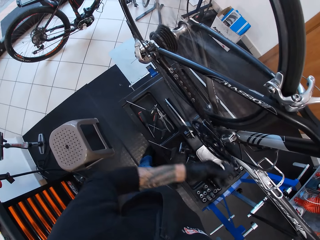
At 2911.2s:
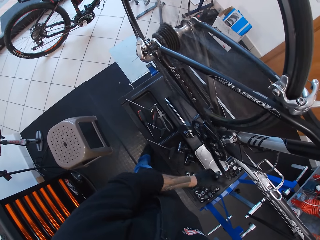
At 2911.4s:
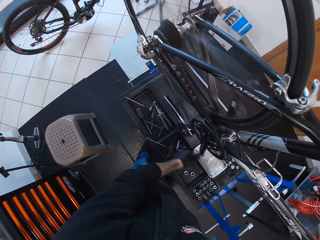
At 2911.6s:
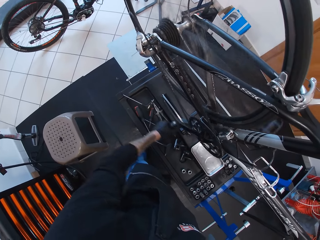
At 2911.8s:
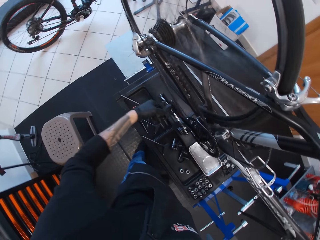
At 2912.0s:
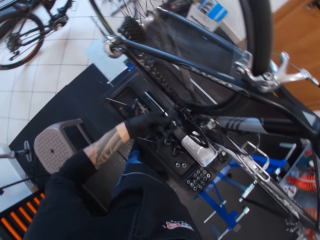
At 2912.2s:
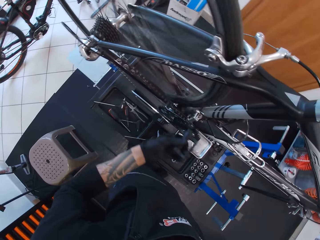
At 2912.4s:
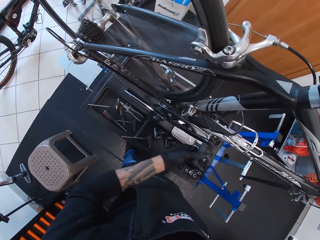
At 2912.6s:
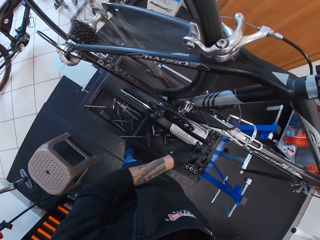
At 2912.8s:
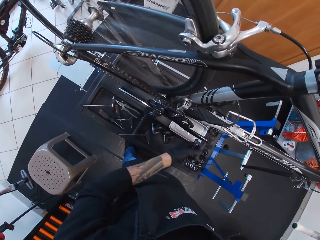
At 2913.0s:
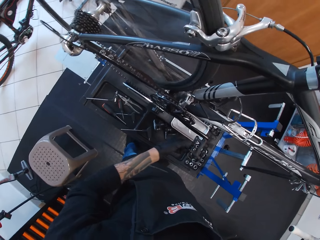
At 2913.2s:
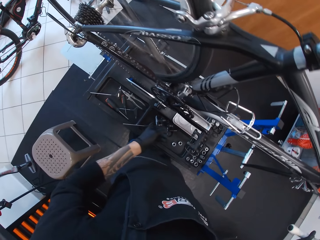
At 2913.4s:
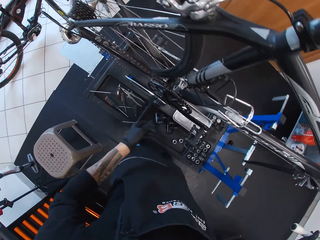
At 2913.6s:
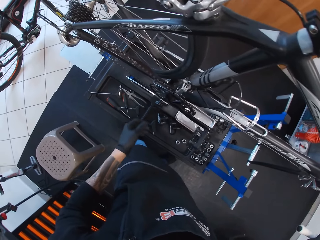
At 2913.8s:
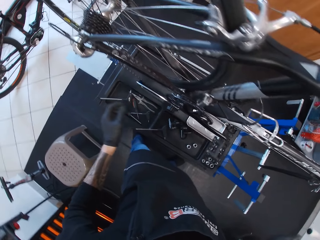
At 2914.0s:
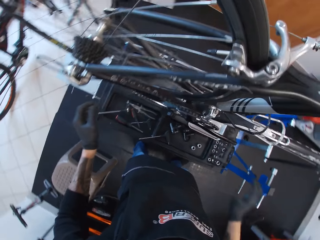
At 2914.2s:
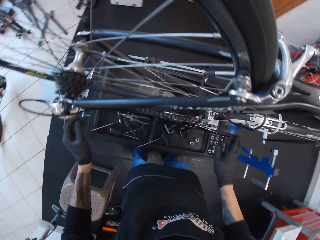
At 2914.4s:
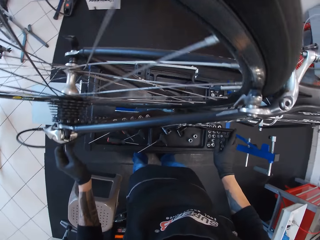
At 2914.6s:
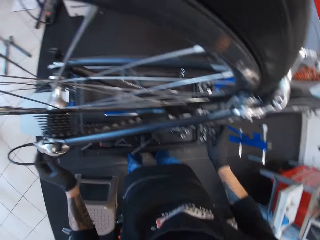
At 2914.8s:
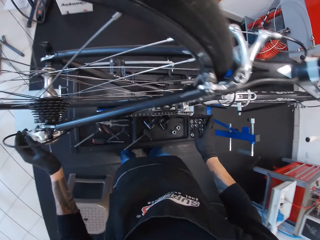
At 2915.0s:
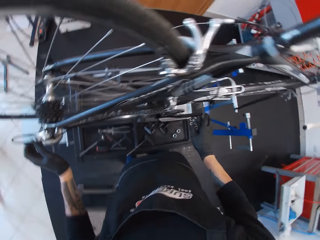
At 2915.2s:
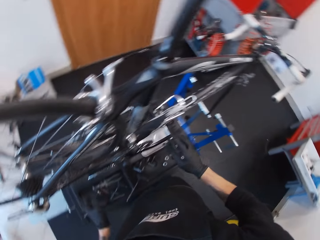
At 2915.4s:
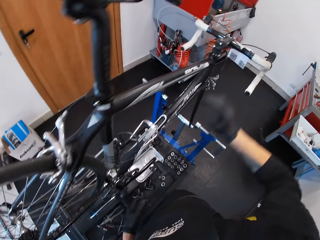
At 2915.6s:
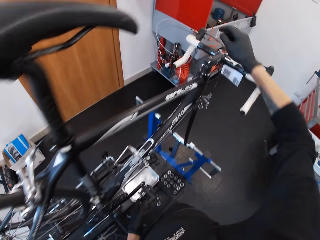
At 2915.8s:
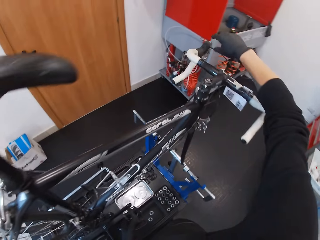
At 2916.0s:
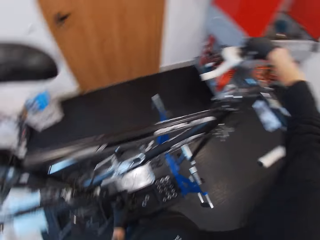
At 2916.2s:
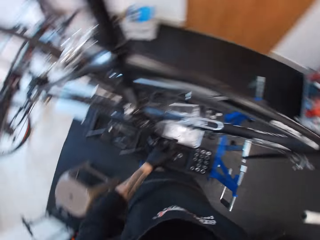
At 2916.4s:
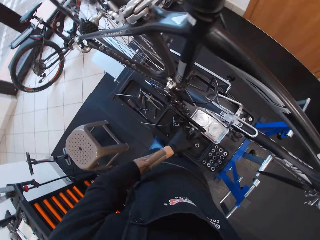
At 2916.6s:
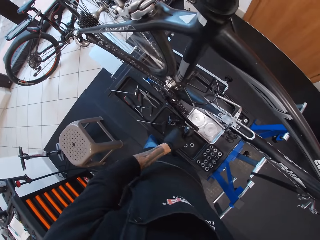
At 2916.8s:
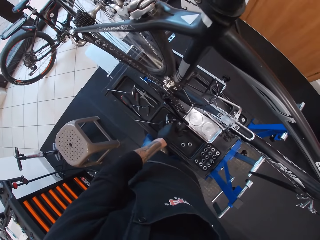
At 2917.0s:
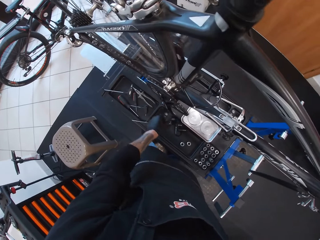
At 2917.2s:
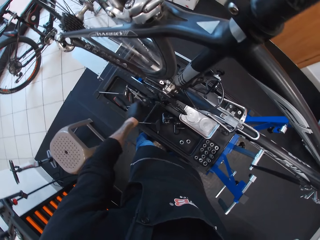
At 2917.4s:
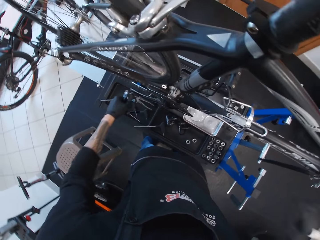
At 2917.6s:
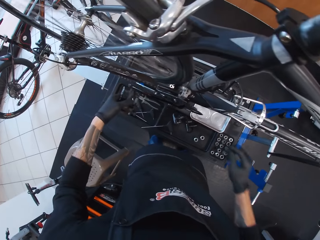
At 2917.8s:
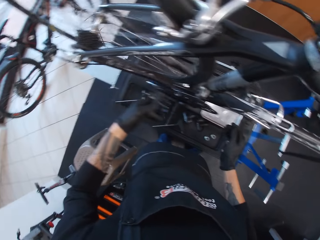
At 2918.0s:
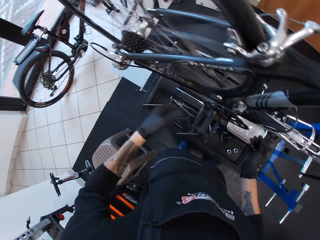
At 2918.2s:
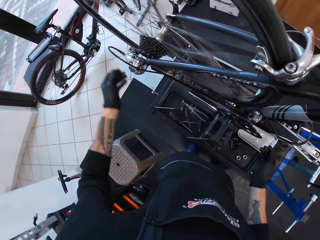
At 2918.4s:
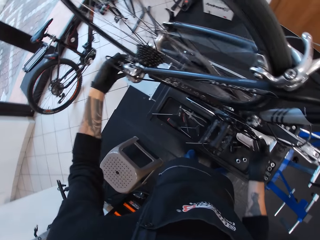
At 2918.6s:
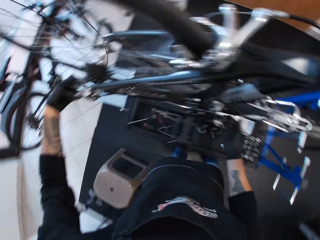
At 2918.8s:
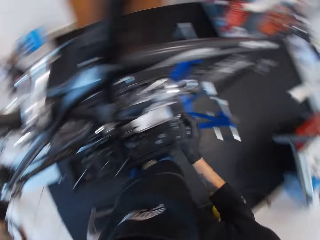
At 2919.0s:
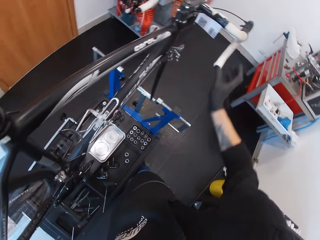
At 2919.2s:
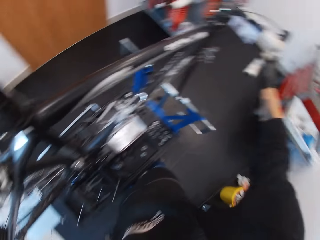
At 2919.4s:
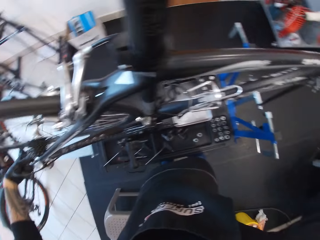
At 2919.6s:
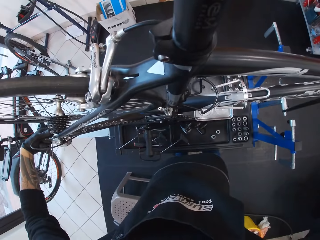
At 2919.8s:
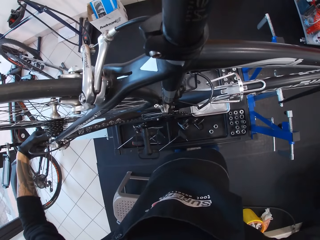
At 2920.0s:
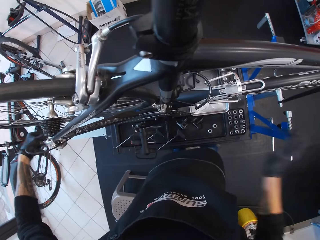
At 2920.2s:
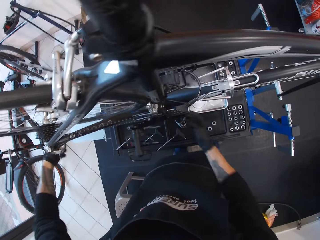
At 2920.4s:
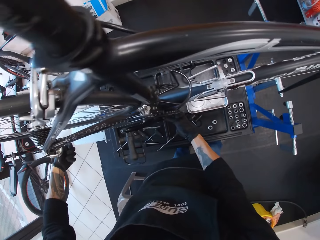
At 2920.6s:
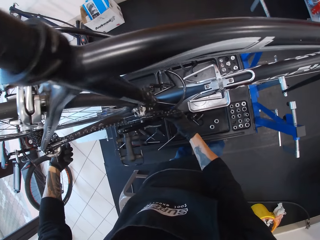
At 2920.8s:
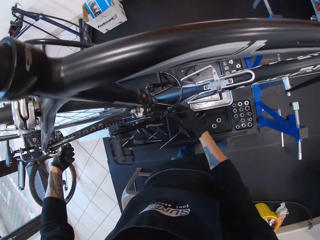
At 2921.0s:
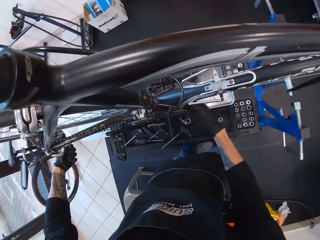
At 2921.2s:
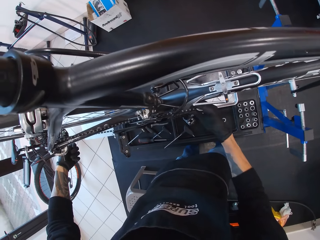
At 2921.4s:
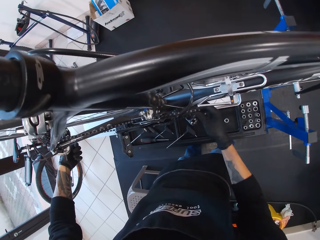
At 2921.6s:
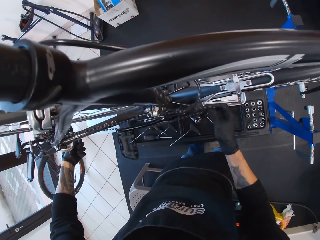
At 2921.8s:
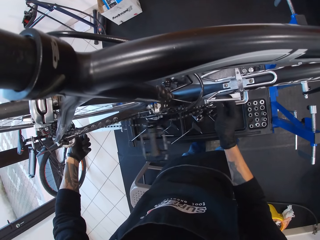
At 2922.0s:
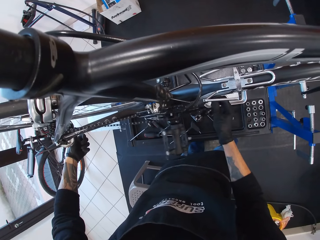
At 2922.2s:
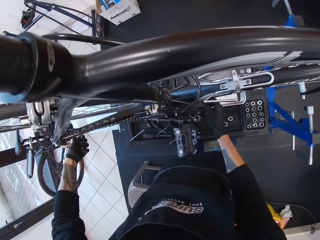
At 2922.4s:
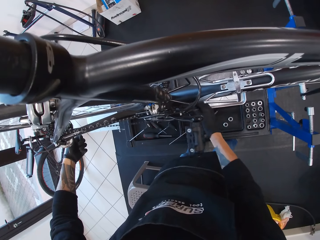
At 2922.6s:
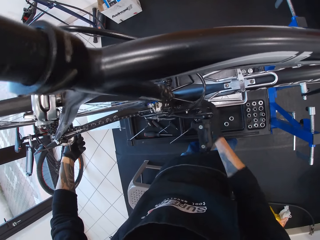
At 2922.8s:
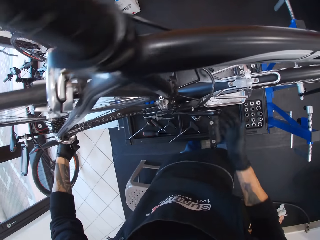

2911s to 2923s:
The camera wearer removes his left hand from the pedal. He brakes the bicycle wheel with his right hand. He touches the pedal. He holds the bicycle pedal with his right hand. He presses a lever on the bicycle handle. He holds the bicycle pedal with his left hand. He holds the gear controller with his right hand. He rotates the bicycle pedal forward with his left hand. He touches the rear derailleur. He adjusts the gear shifter or rear derailleur with his left hand. He touches the front of the bicycle. He brakes the bicycle wheel with his right hand. He holds the rear derailleur. He turns the bicycle pedal. He removes the bicycle chain with his right hand.

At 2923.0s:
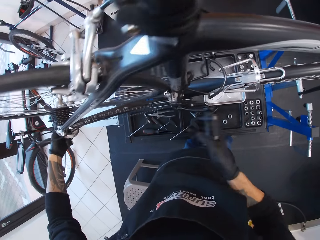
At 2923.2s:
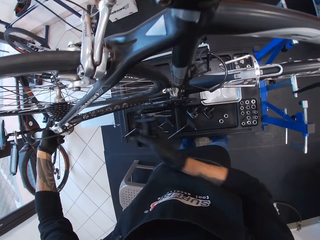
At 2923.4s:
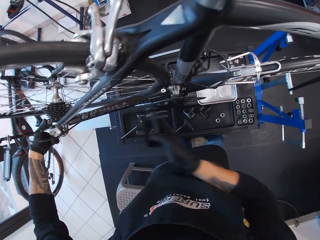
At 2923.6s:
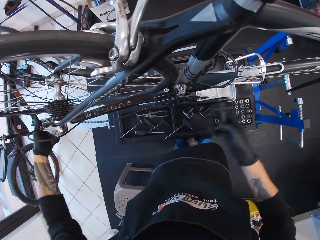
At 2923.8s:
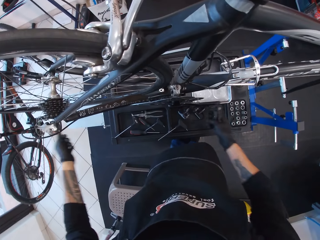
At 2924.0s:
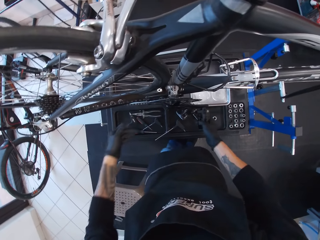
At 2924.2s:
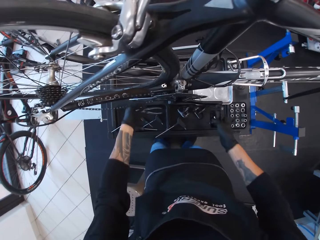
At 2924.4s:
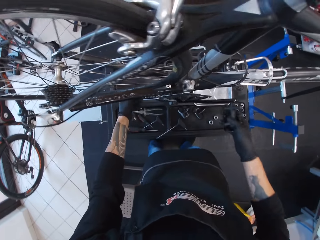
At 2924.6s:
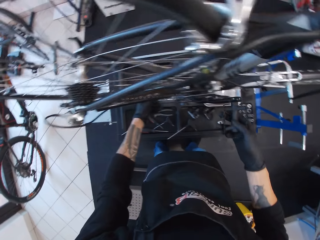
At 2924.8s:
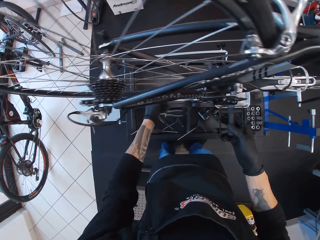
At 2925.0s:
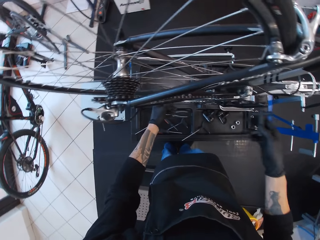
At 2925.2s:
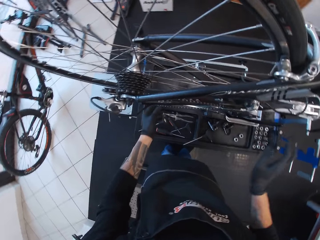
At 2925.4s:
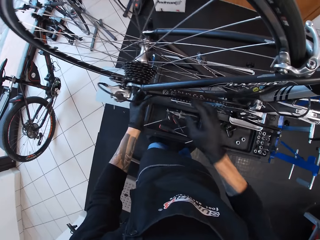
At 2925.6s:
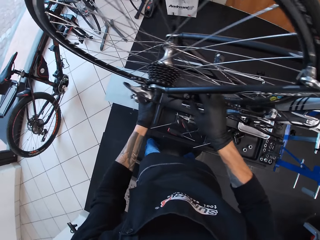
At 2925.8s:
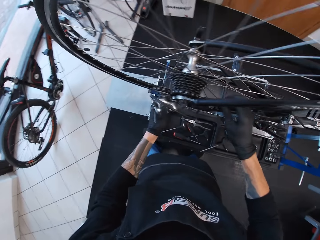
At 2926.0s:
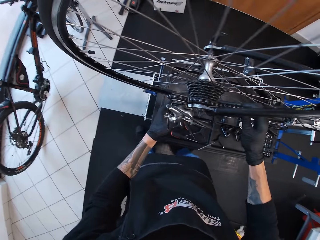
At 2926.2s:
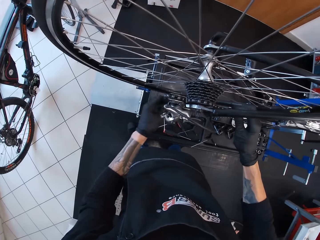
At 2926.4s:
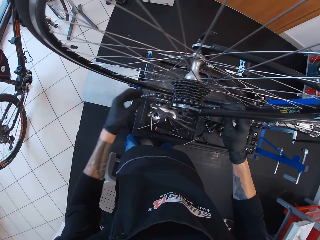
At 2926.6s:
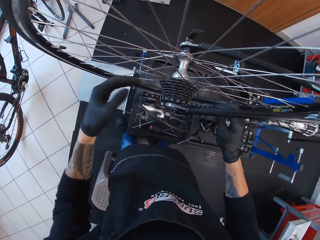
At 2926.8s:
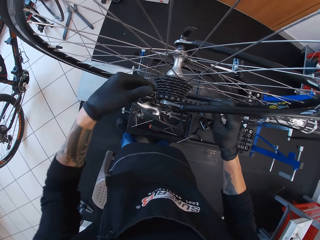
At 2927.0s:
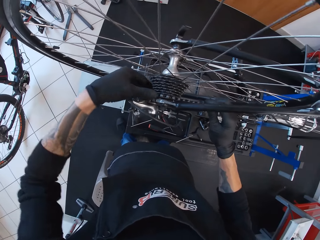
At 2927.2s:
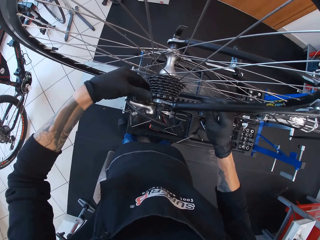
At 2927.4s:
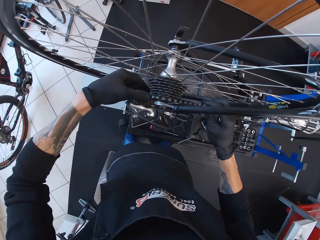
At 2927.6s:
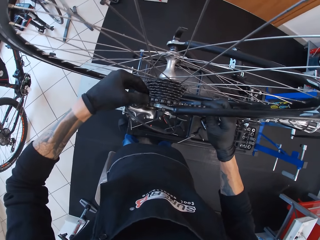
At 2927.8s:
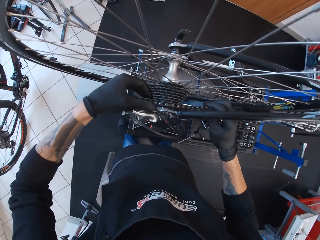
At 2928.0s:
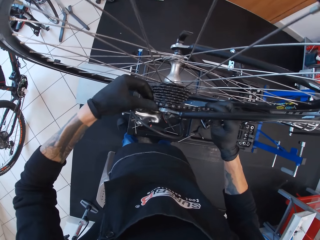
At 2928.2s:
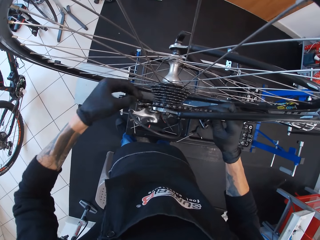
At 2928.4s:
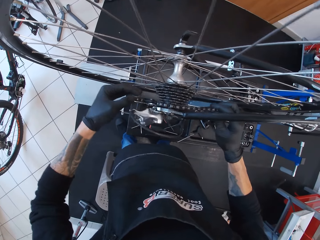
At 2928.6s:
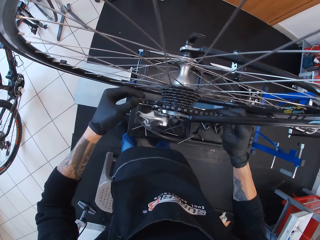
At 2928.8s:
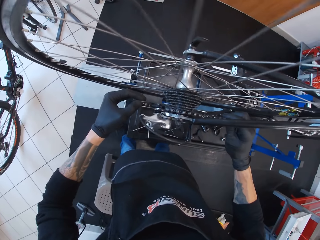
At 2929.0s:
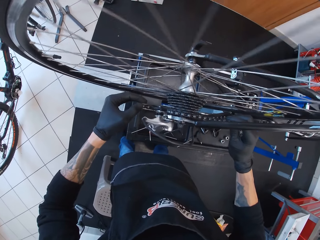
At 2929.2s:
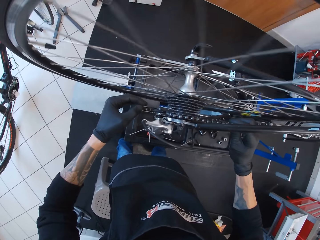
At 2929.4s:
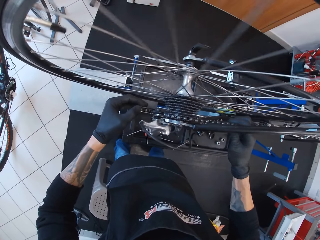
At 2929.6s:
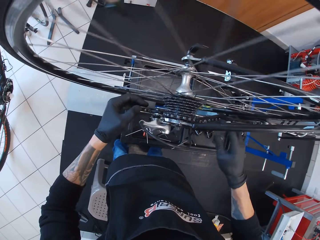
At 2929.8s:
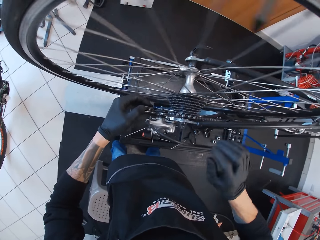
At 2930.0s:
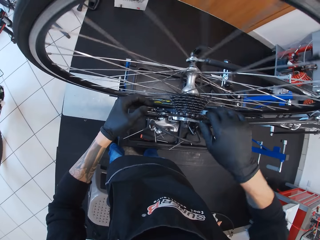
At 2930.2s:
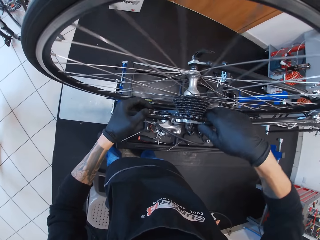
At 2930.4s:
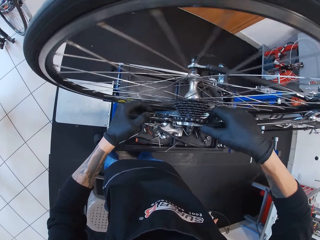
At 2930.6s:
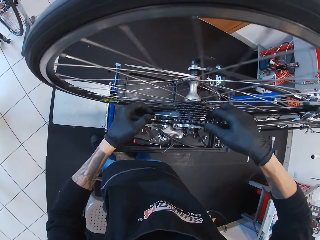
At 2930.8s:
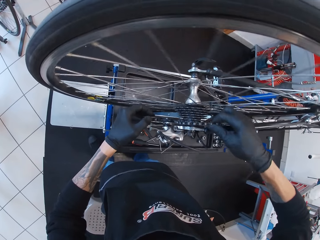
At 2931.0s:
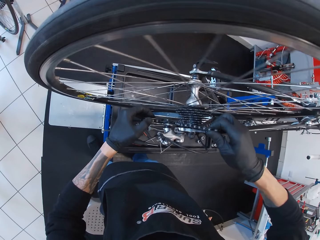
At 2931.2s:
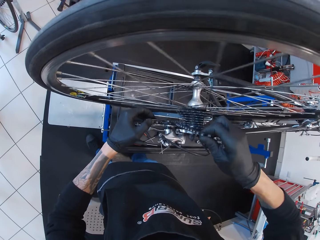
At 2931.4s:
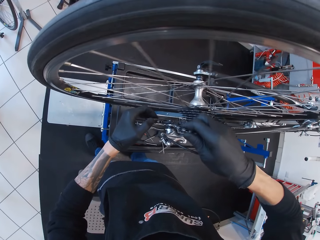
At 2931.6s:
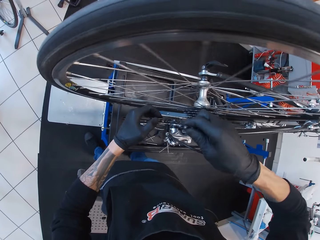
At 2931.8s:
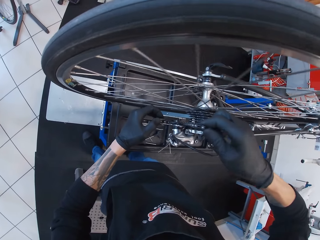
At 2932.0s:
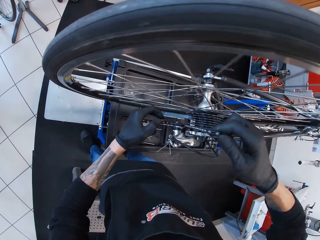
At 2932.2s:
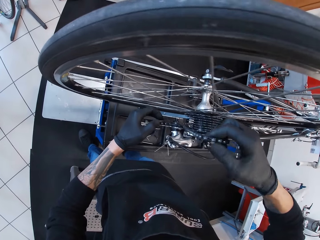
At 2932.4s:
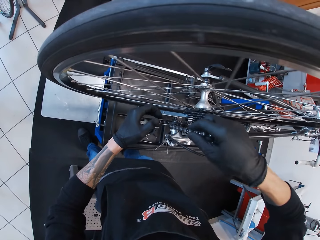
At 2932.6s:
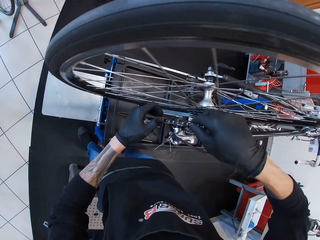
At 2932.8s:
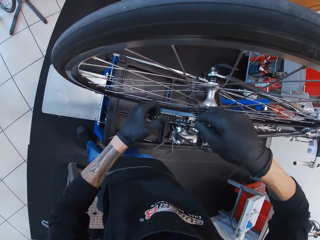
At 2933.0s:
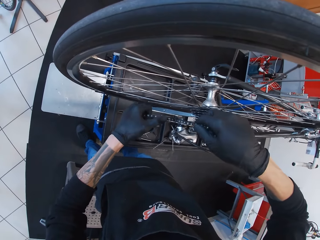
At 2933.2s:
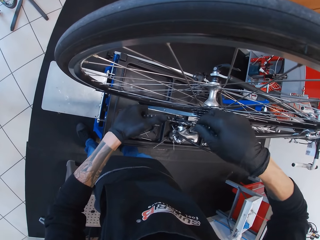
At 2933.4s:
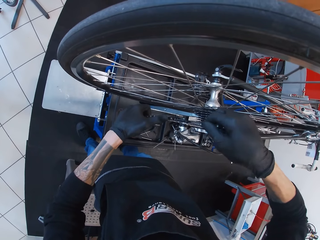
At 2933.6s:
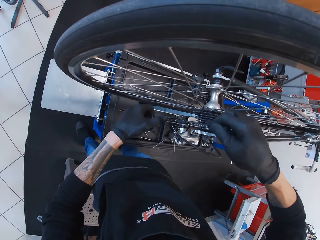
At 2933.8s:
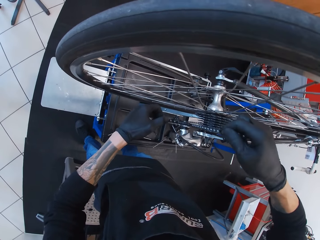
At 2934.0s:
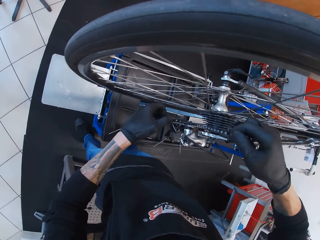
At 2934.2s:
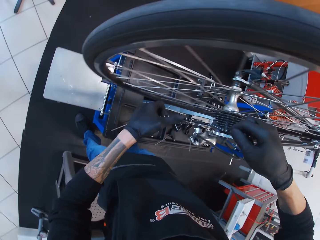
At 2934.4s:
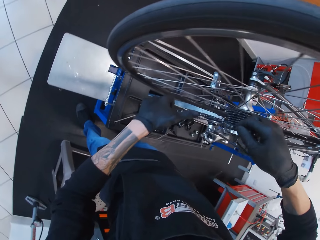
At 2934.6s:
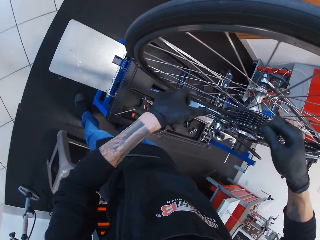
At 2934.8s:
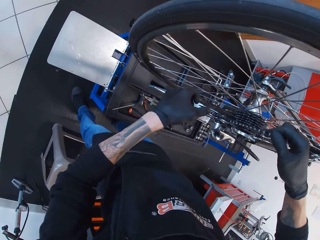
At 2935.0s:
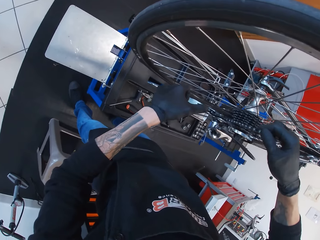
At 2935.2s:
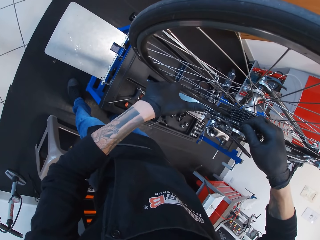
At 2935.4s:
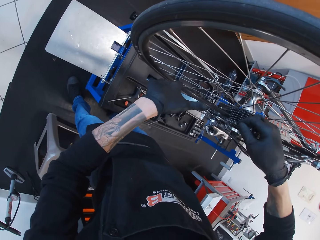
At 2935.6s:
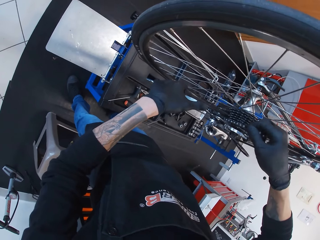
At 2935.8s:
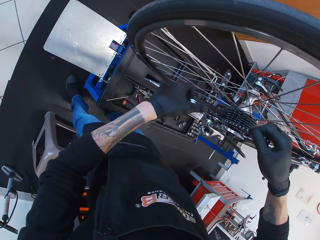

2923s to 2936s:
The camera wearer moves the bicycle pedal back and forth with the right hand. They hold the chain with the left hand. They adjust the chain with both hands and pull the chain forward.
